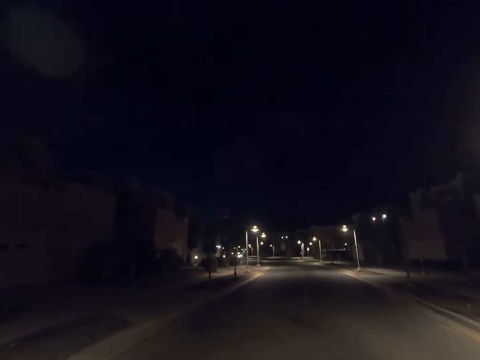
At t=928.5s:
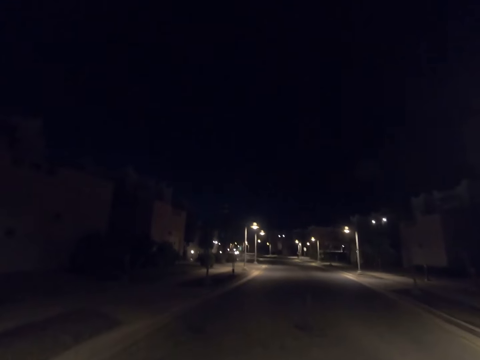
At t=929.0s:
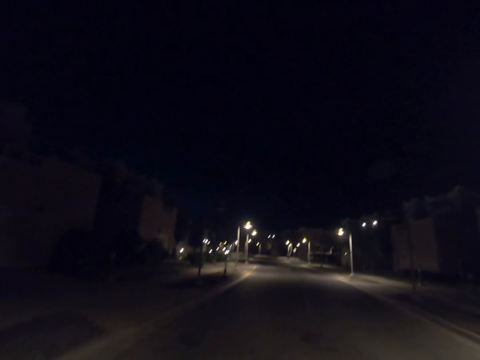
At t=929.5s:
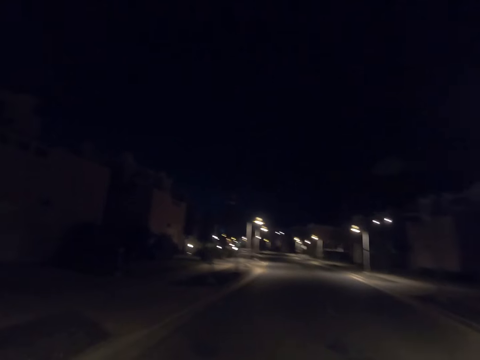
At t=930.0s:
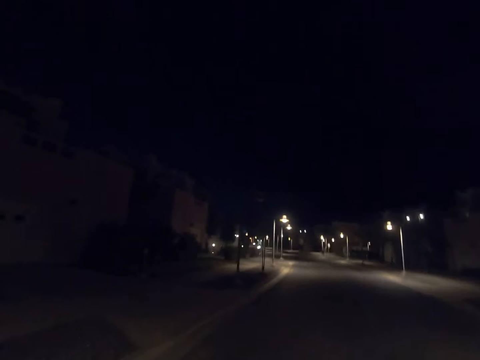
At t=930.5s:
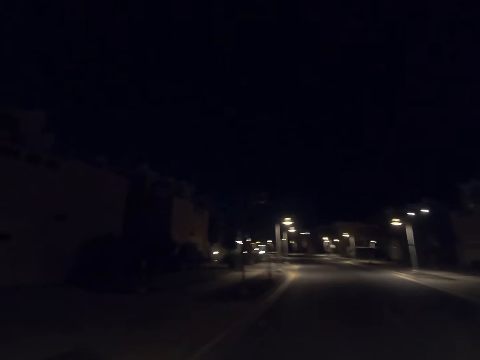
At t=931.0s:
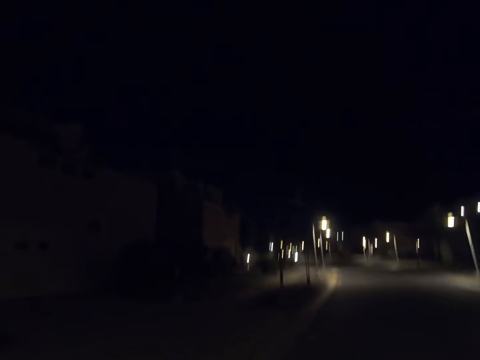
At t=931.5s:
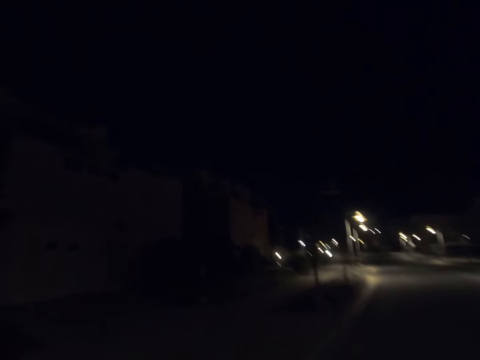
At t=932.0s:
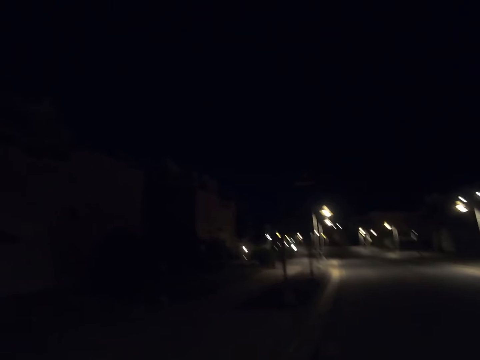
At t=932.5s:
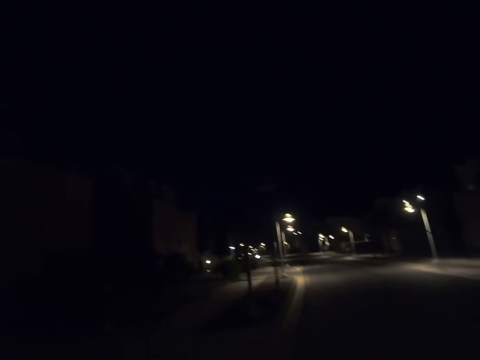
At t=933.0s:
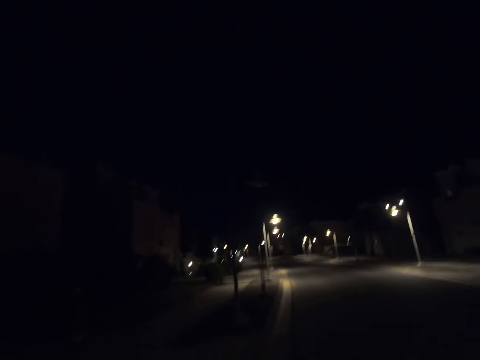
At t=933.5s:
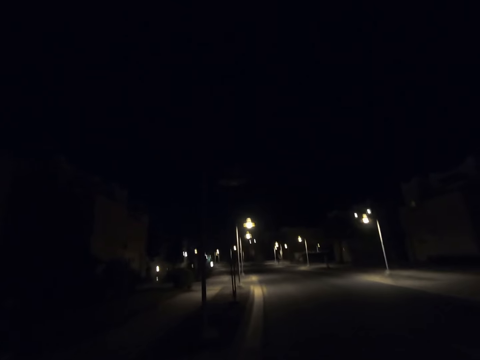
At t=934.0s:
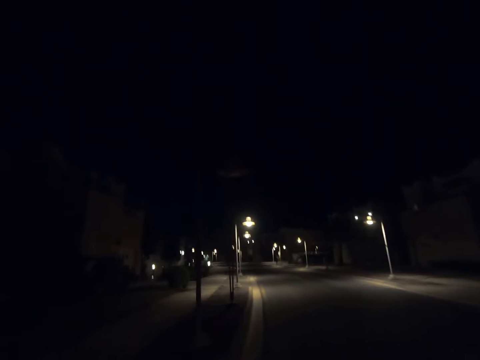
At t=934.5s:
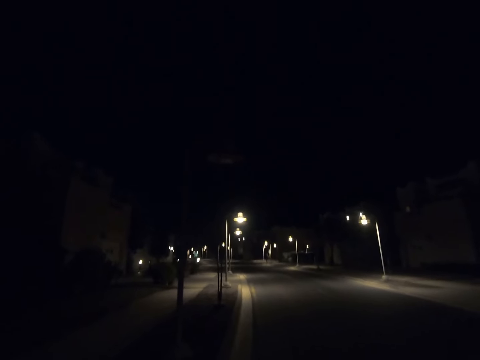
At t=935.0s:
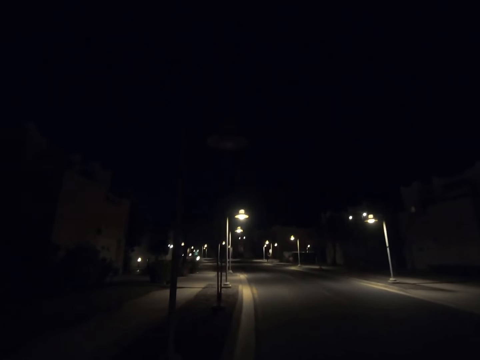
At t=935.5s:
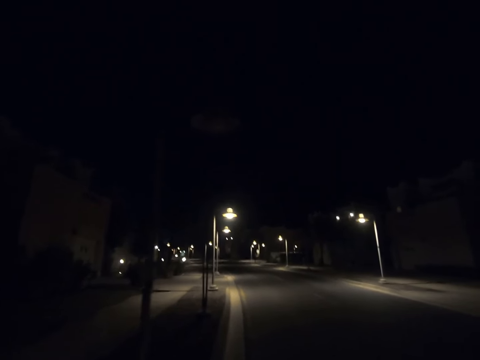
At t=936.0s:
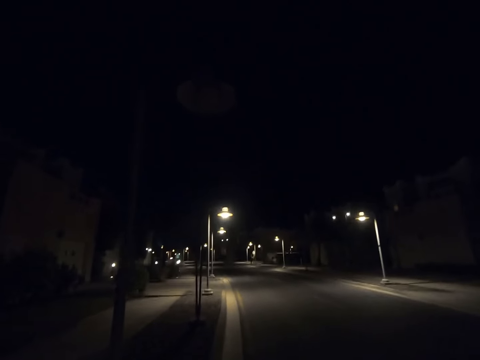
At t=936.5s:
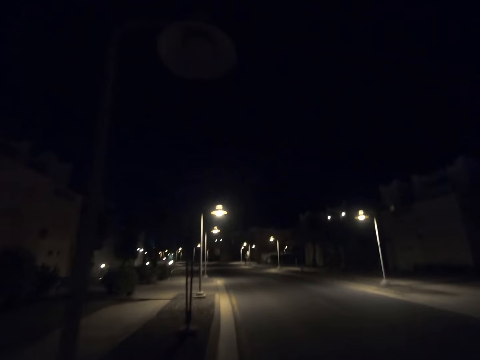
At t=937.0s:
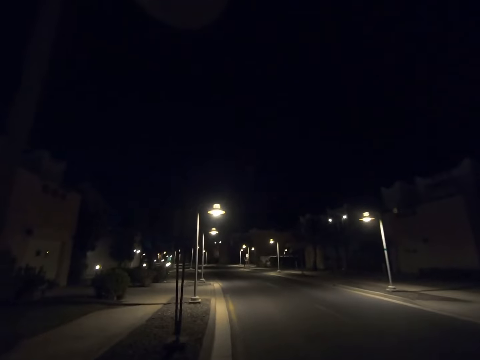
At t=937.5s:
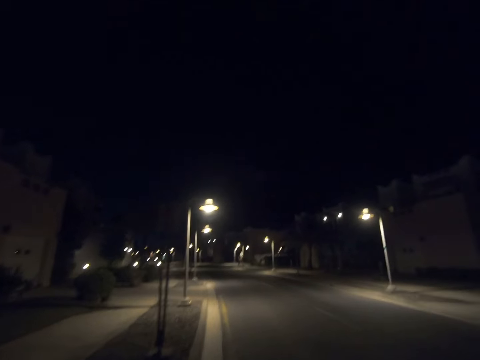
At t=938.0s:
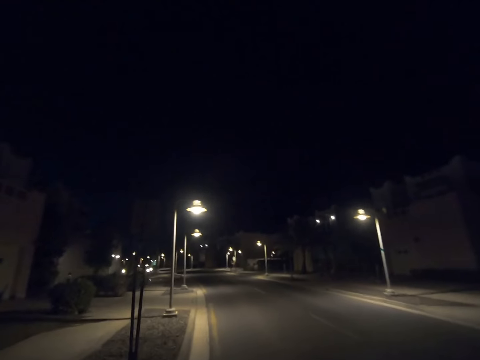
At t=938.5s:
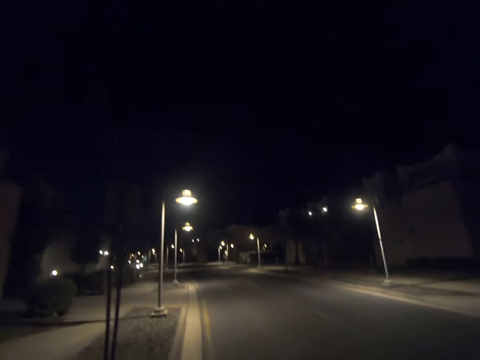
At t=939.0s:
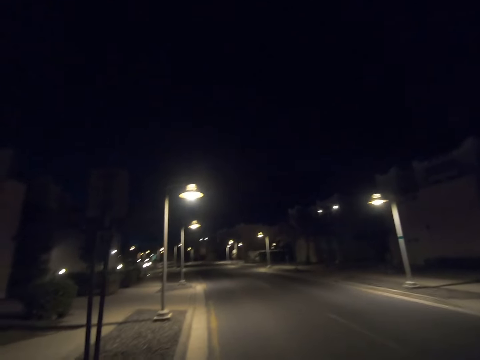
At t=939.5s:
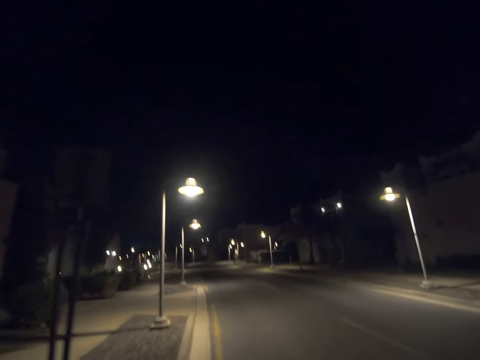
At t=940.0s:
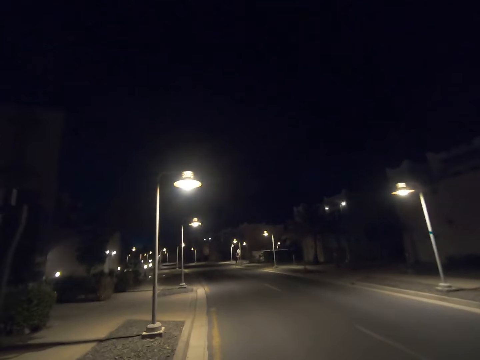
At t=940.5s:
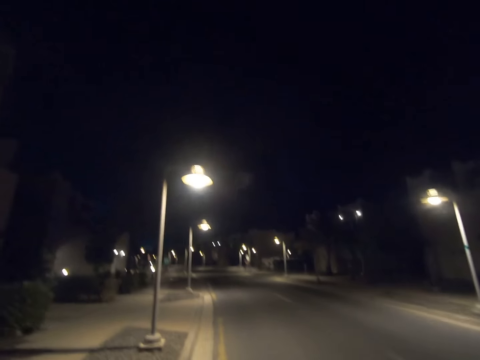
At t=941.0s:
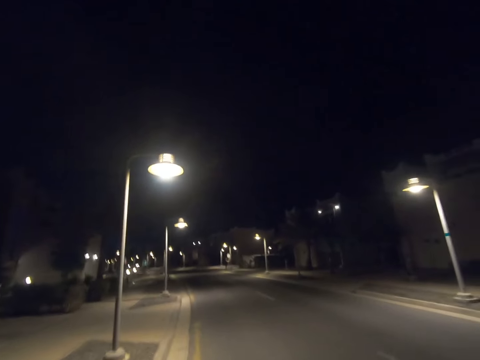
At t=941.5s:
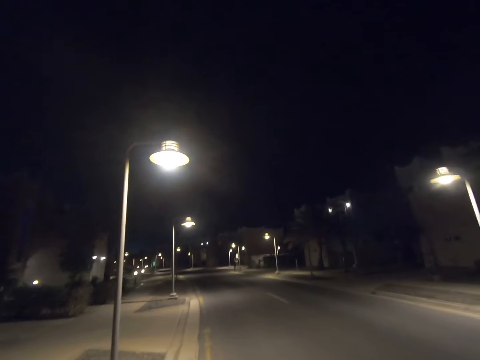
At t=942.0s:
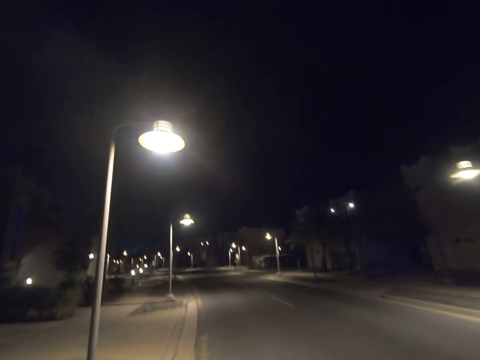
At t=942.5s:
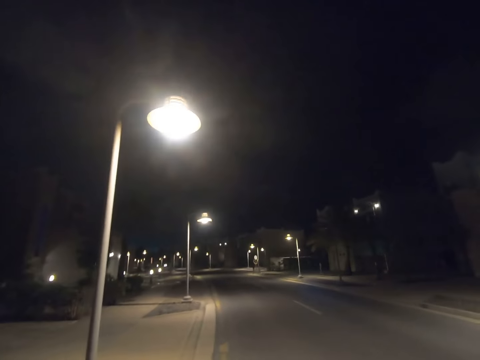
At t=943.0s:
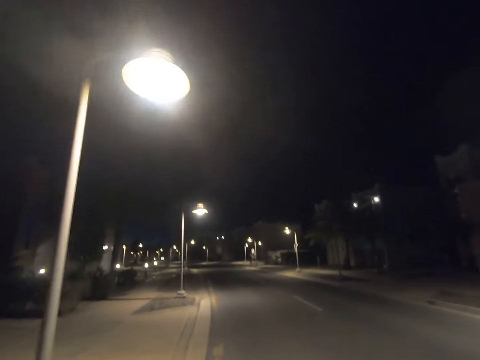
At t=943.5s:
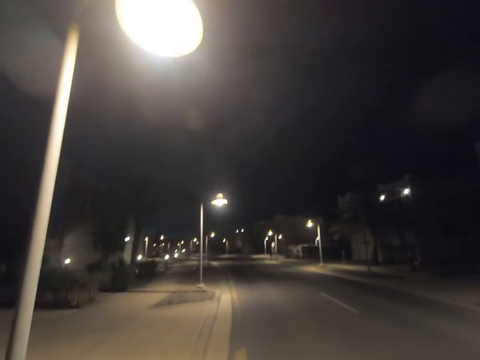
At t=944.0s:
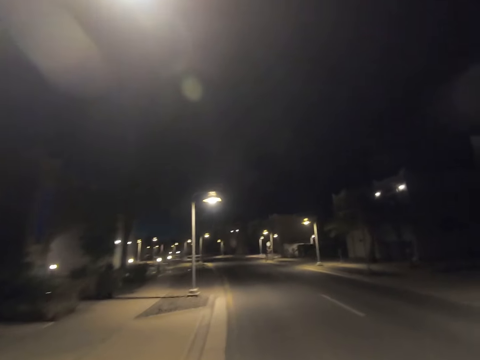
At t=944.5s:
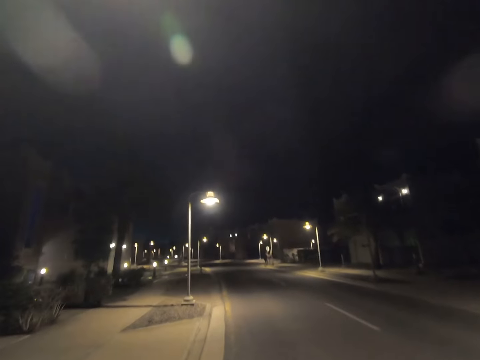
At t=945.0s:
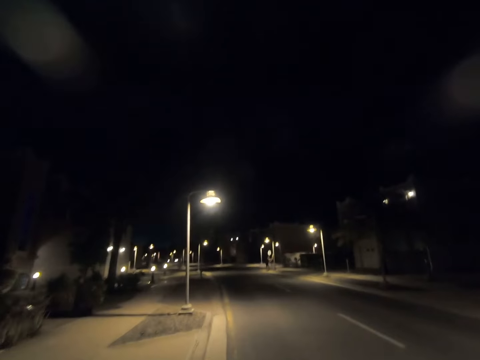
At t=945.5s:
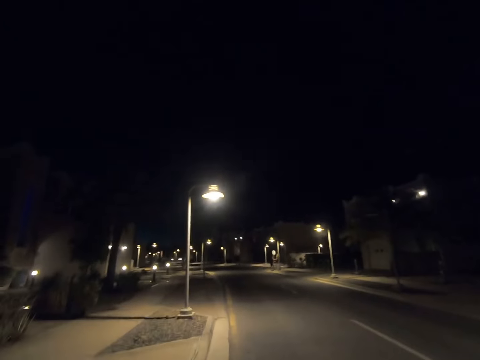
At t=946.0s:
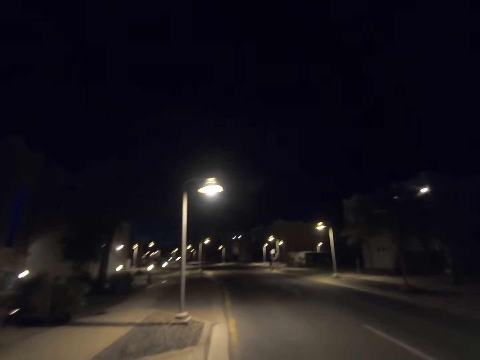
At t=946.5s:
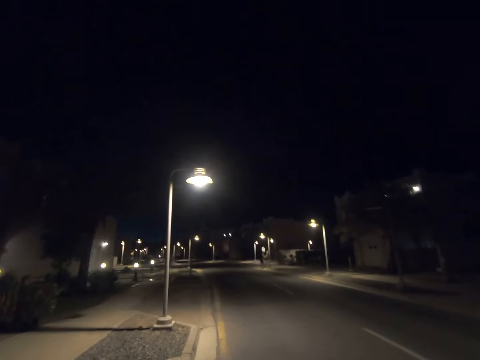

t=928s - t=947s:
The camera wearer walks past a street light pole. They walk past a sign board. They walk past a street light pole.

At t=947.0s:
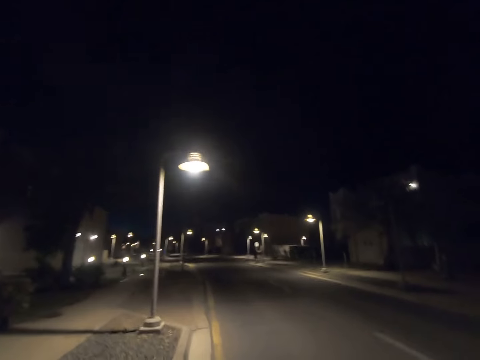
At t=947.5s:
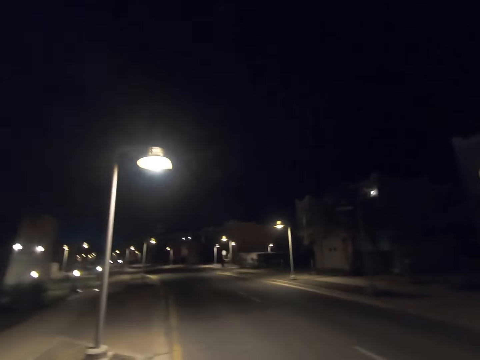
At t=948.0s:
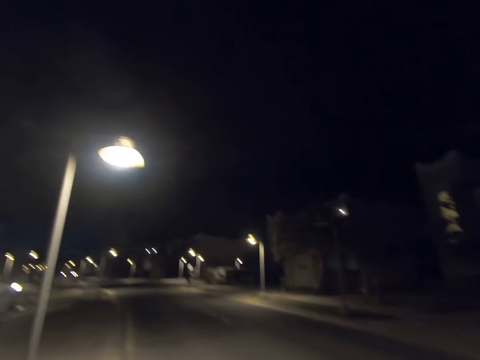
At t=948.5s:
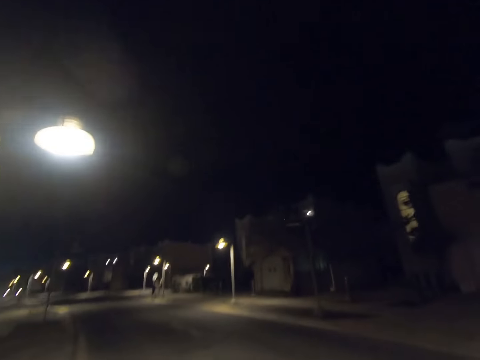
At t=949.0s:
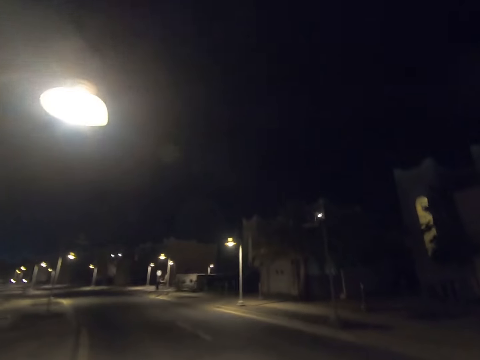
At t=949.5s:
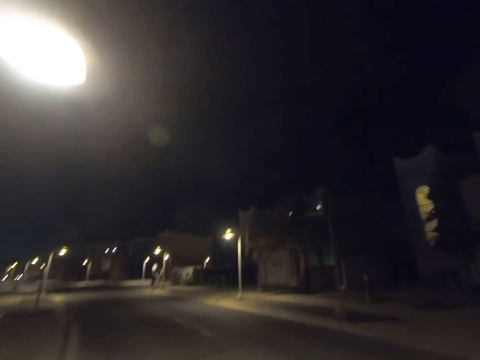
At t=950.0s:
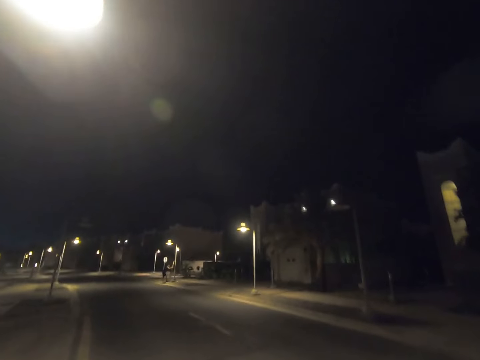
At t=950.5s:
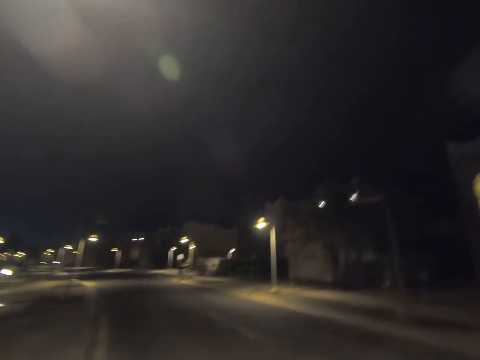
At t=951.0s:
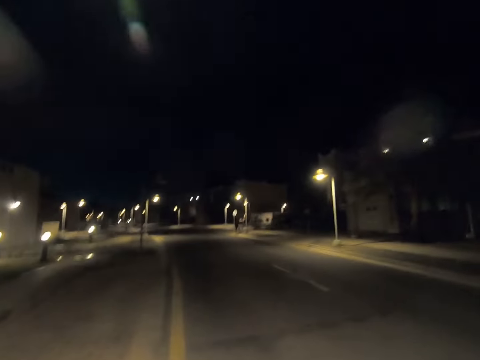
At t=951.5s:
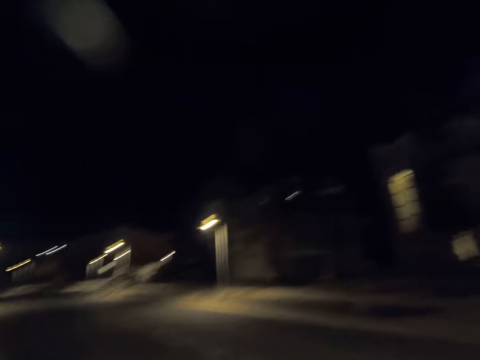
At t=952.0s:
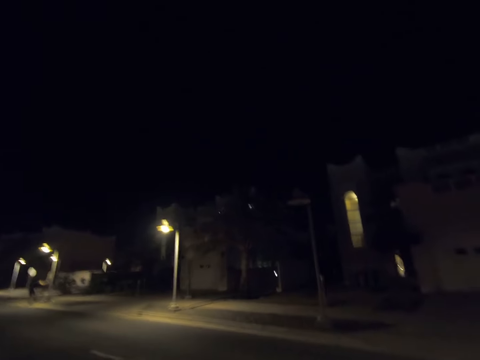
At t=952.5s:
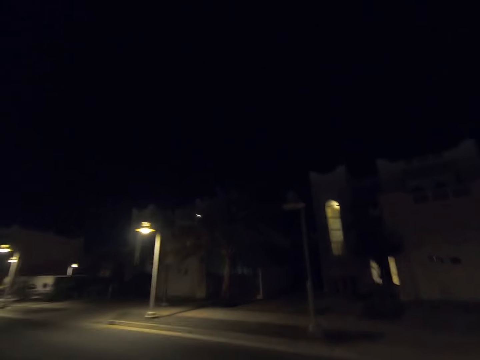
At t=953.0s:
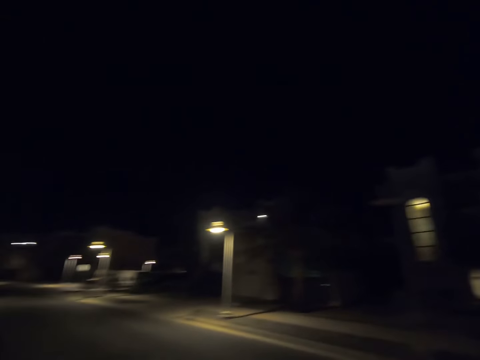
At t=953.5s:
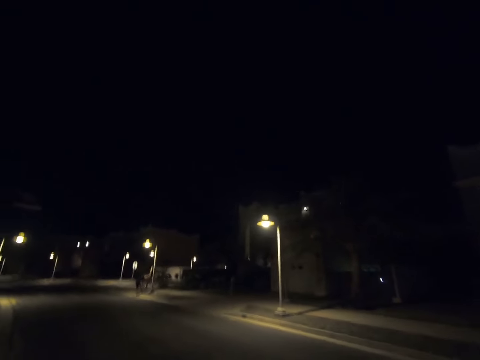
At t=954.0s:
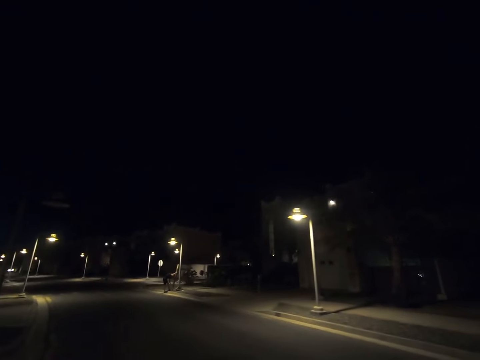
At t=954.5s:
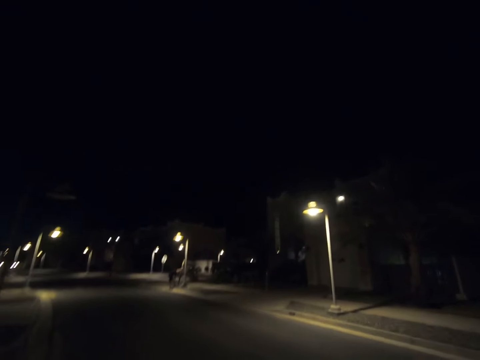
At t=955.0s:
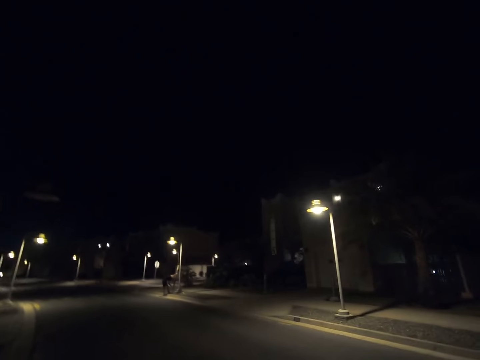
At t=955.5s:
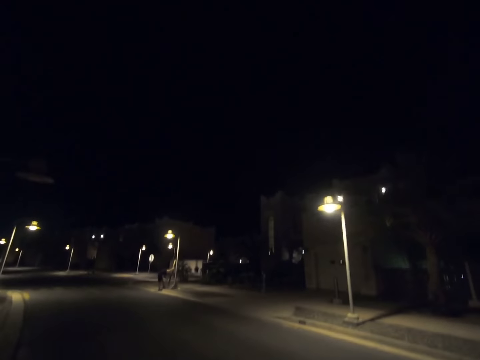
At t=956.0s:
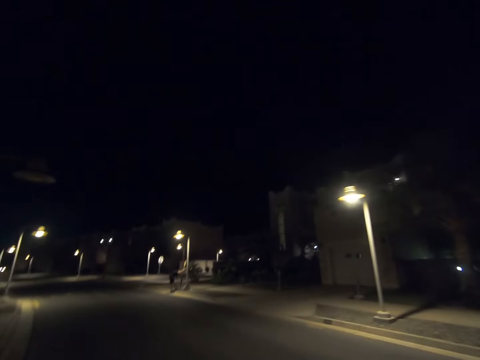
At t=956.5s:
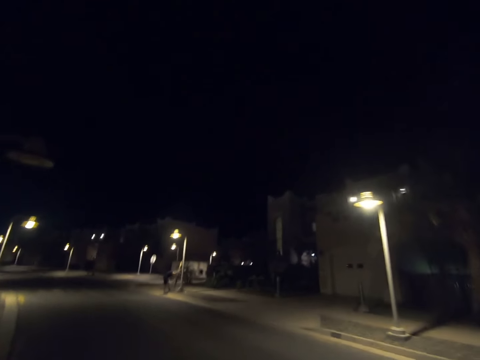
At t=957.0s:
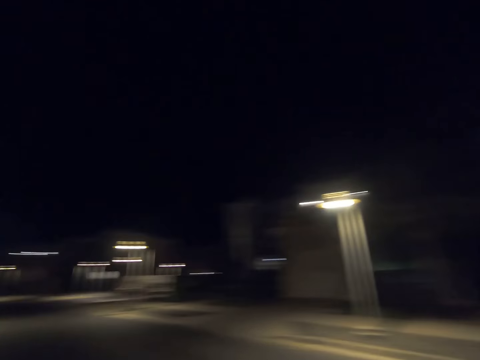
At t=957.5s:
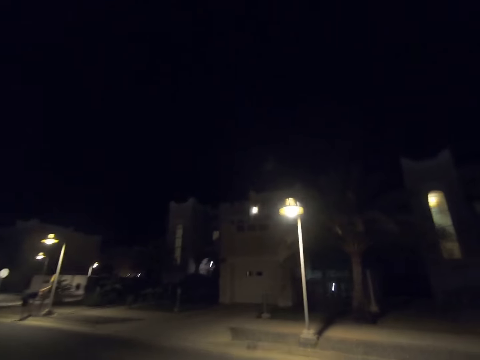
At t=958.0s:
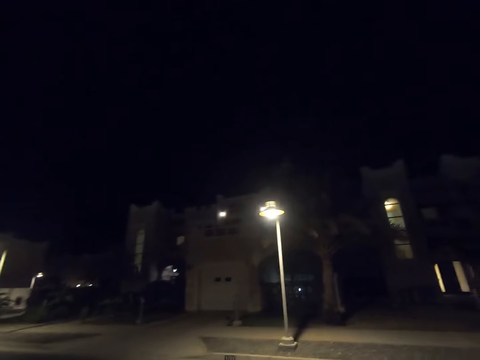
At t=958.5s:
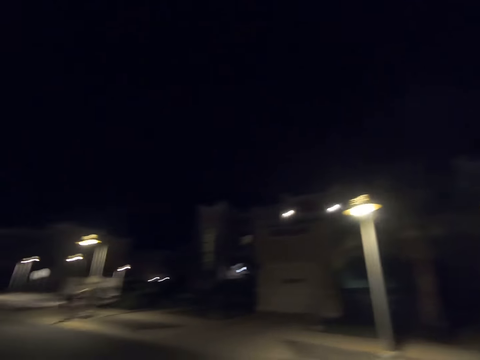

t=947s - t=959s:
The camera wearer walks past a street light pole. He looks to his right. He returns his gaze. He looks to his right.
